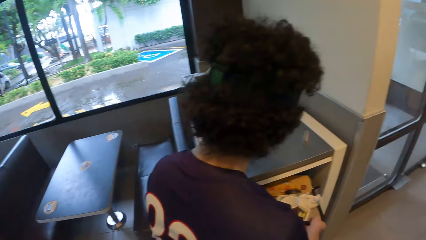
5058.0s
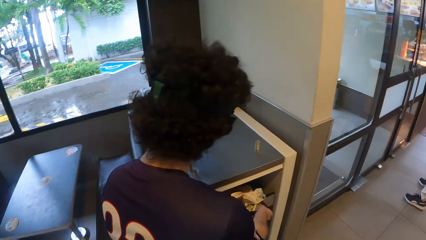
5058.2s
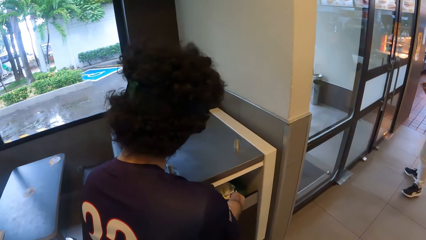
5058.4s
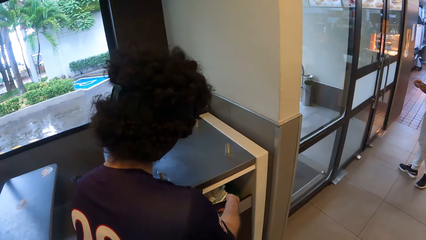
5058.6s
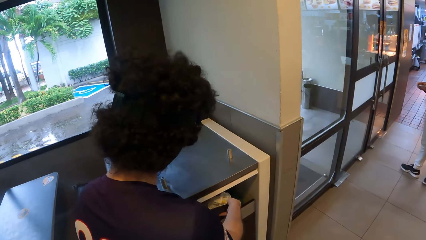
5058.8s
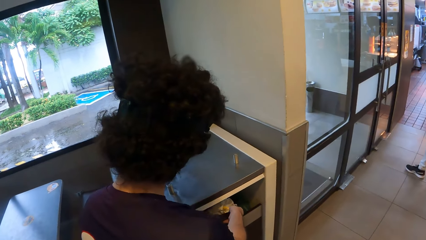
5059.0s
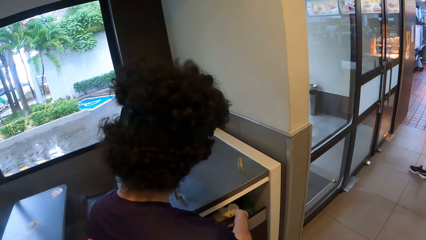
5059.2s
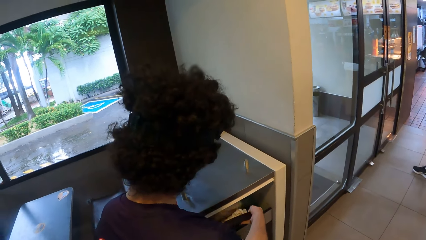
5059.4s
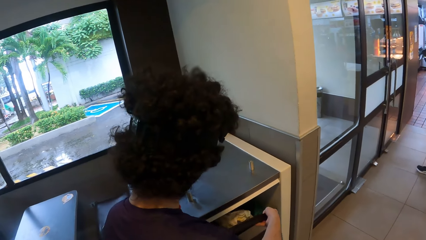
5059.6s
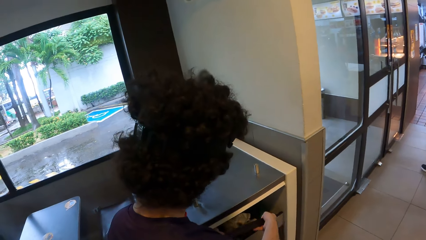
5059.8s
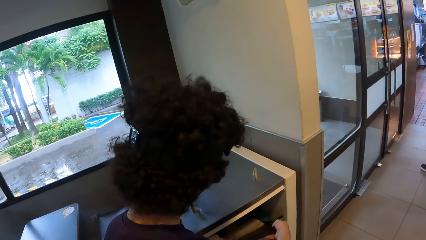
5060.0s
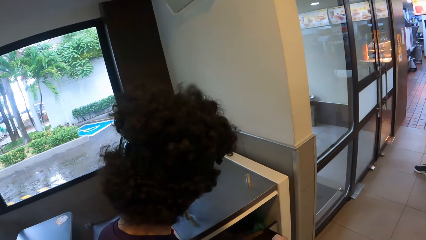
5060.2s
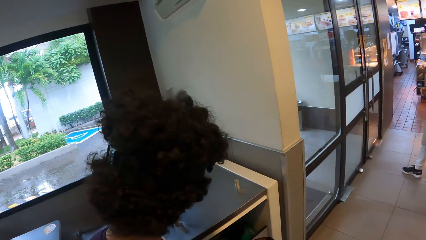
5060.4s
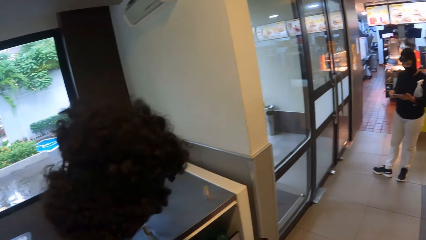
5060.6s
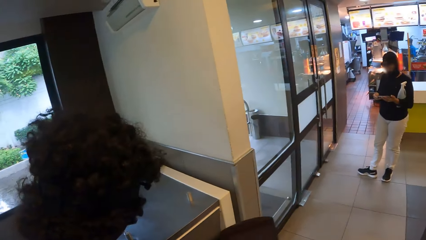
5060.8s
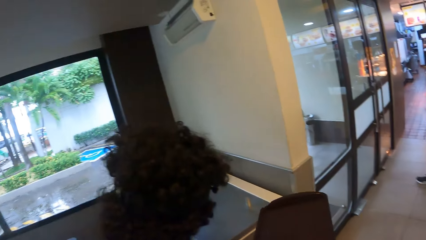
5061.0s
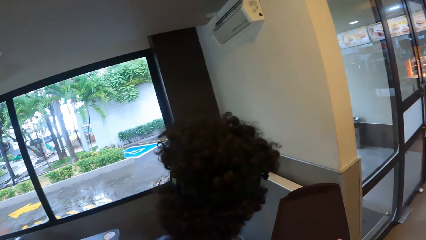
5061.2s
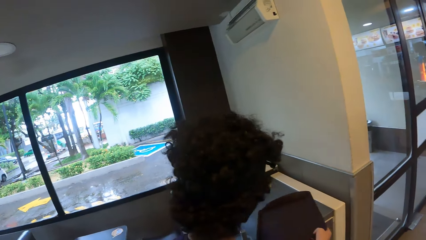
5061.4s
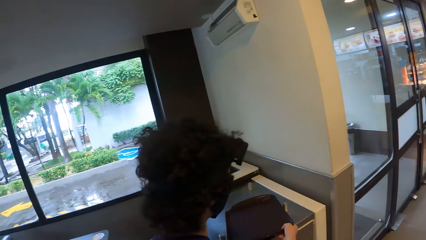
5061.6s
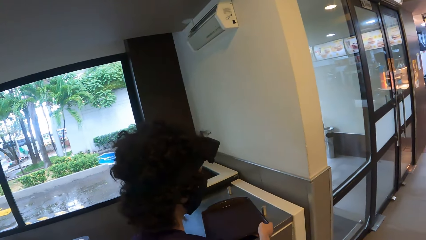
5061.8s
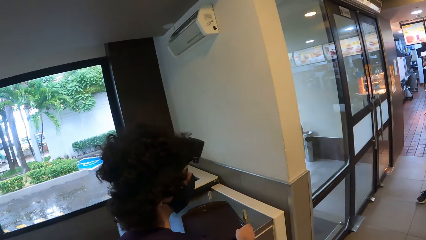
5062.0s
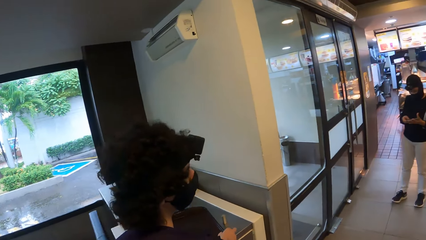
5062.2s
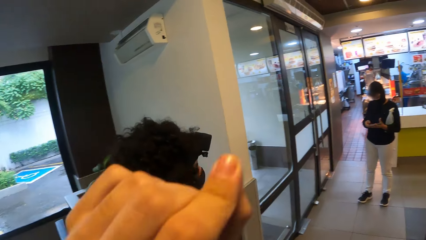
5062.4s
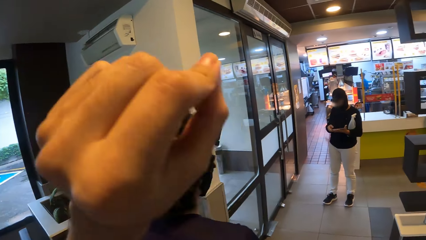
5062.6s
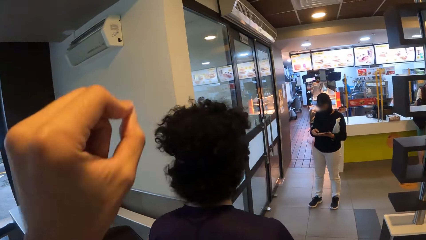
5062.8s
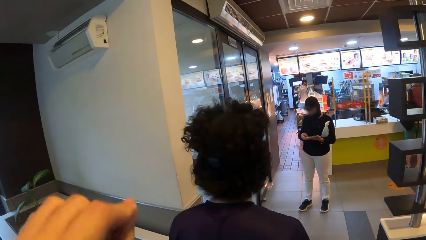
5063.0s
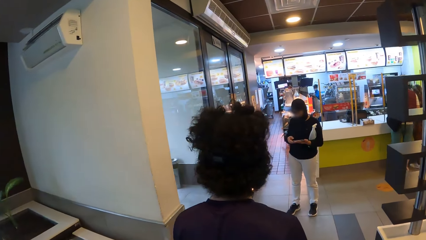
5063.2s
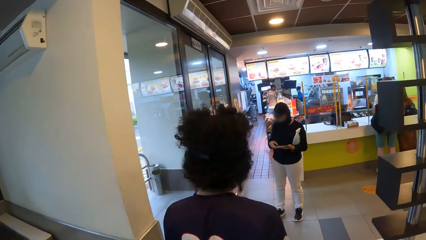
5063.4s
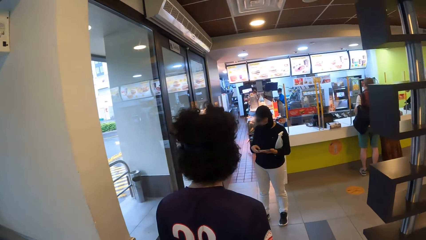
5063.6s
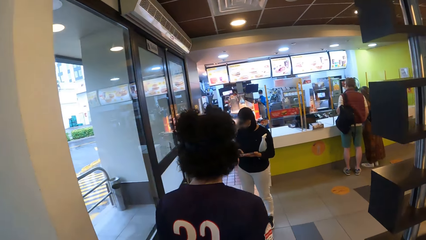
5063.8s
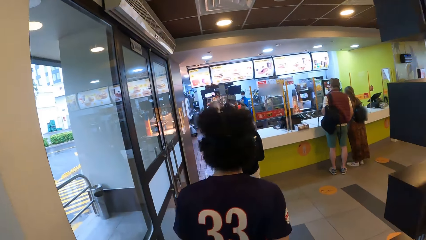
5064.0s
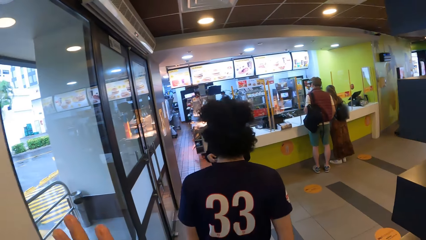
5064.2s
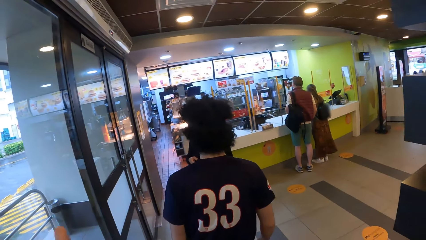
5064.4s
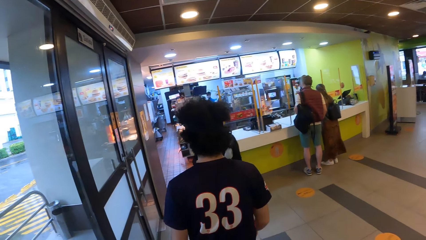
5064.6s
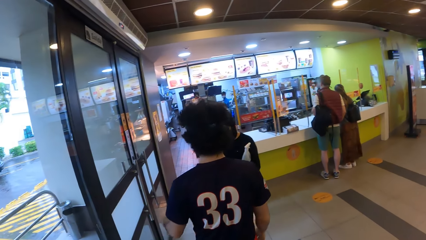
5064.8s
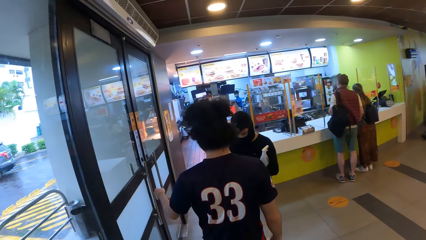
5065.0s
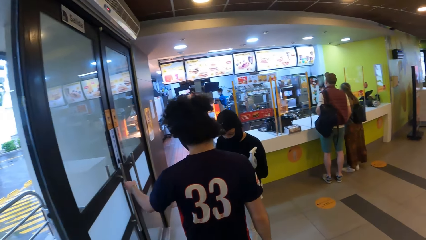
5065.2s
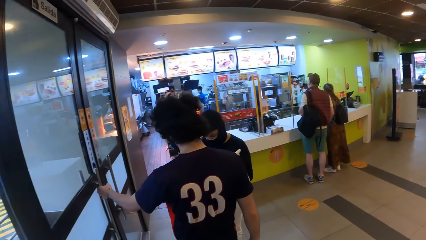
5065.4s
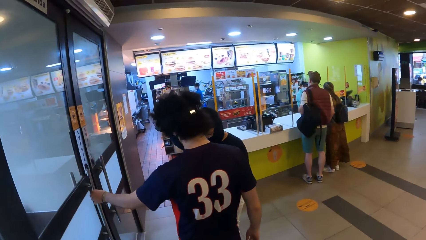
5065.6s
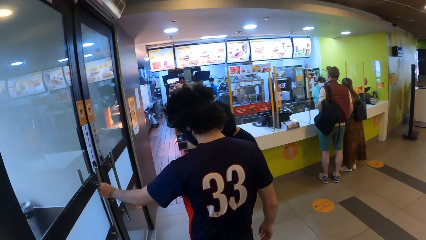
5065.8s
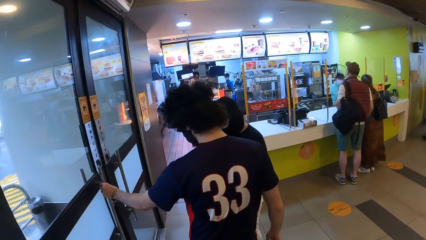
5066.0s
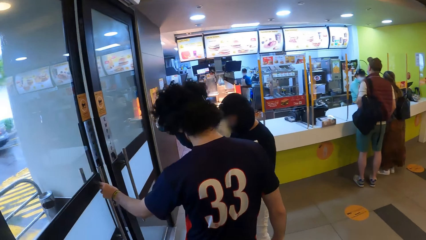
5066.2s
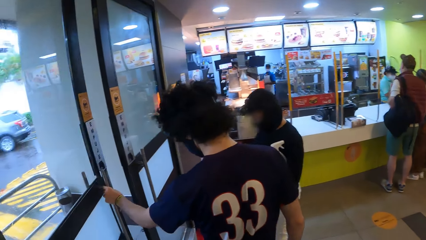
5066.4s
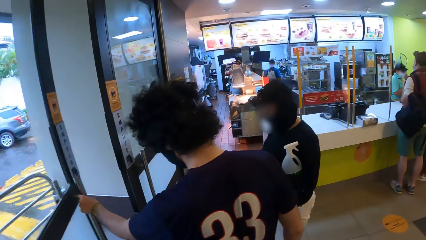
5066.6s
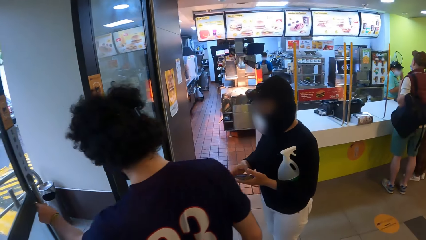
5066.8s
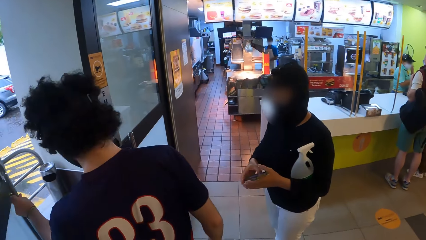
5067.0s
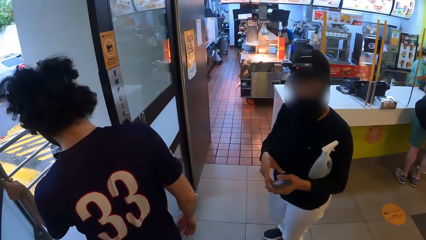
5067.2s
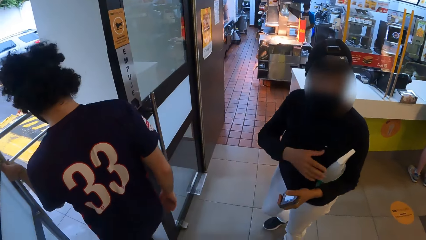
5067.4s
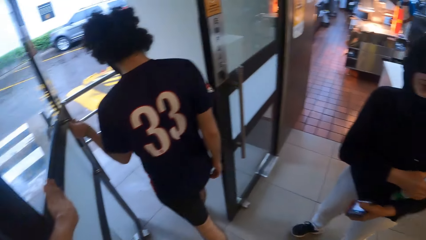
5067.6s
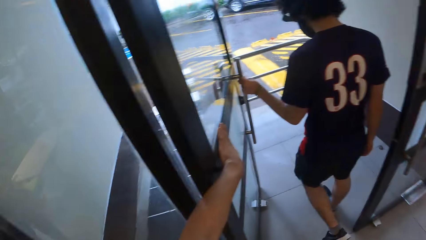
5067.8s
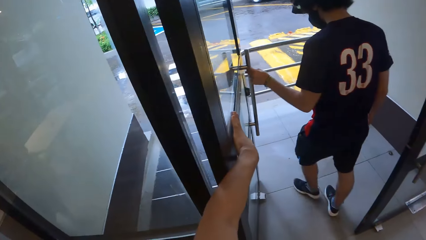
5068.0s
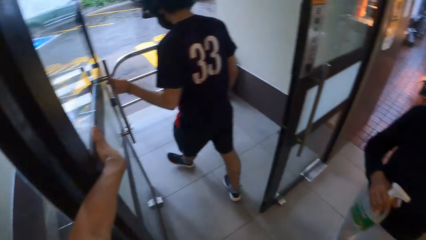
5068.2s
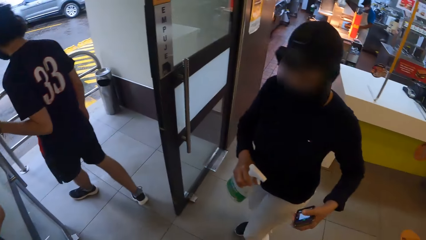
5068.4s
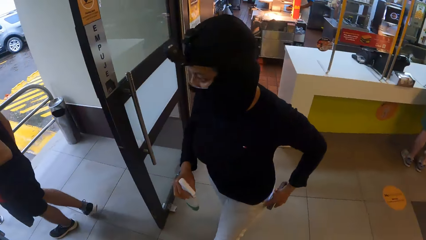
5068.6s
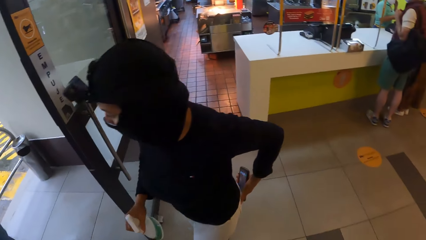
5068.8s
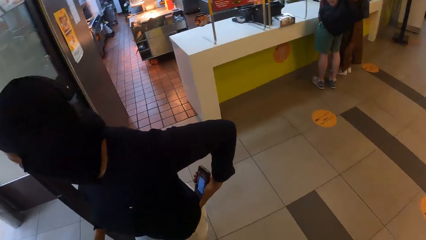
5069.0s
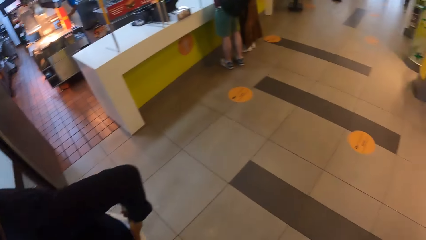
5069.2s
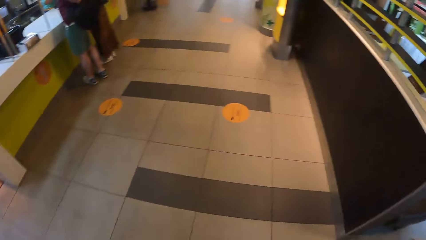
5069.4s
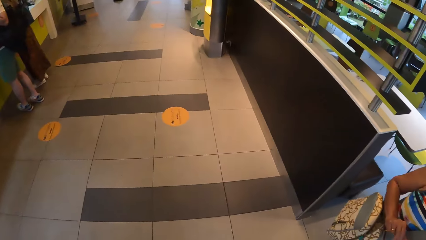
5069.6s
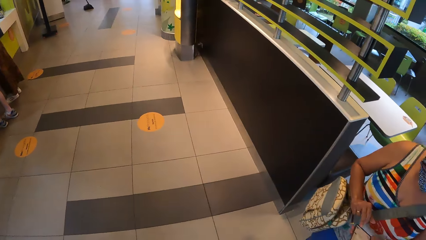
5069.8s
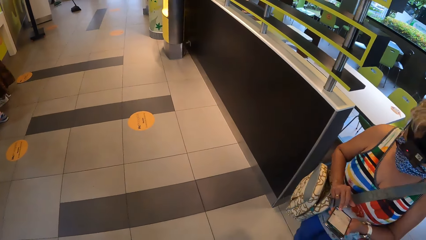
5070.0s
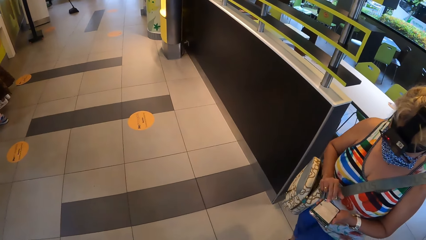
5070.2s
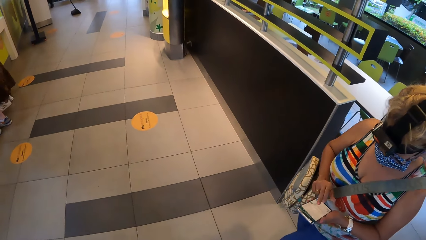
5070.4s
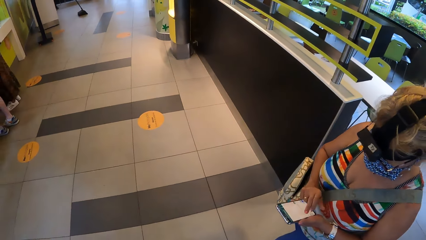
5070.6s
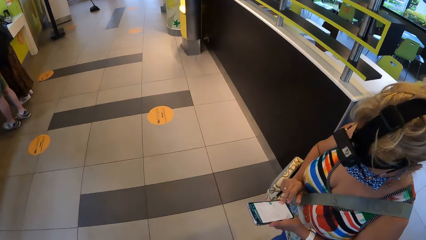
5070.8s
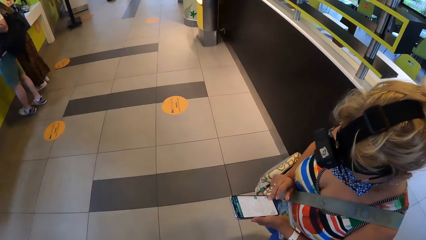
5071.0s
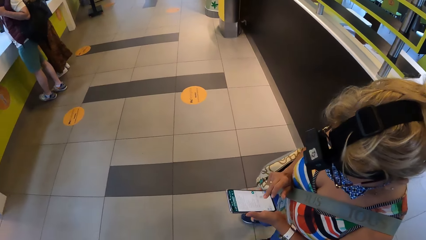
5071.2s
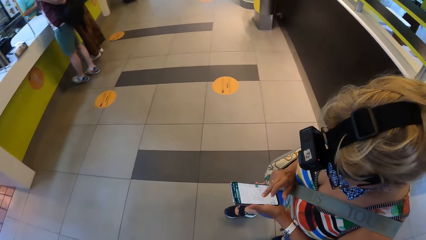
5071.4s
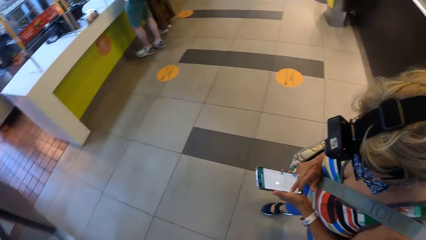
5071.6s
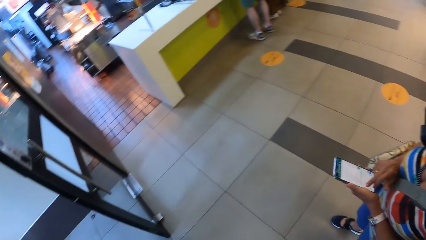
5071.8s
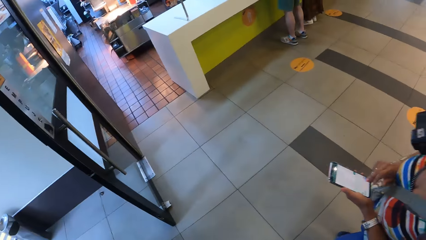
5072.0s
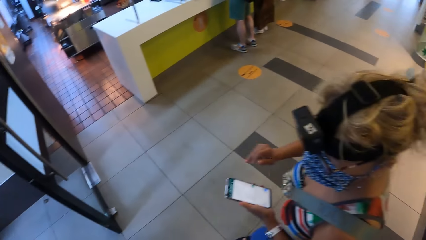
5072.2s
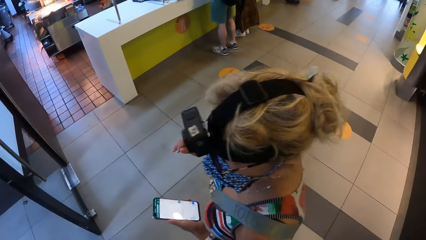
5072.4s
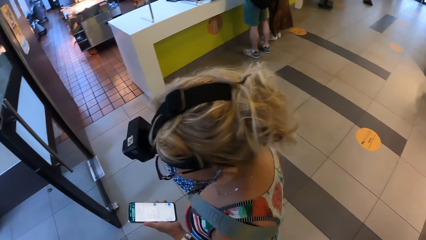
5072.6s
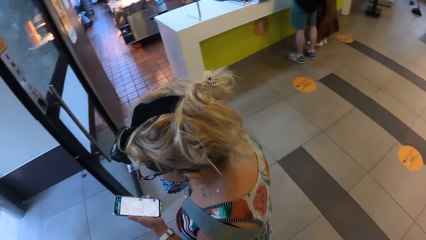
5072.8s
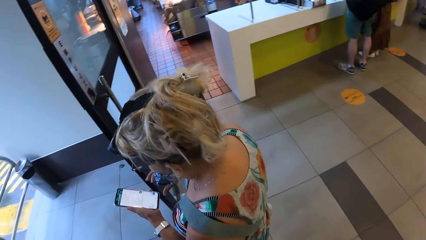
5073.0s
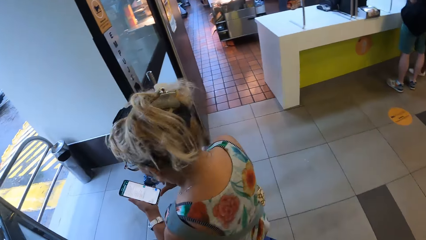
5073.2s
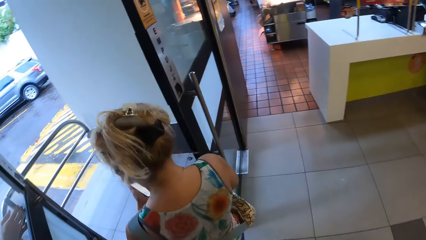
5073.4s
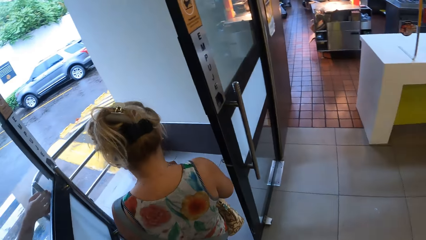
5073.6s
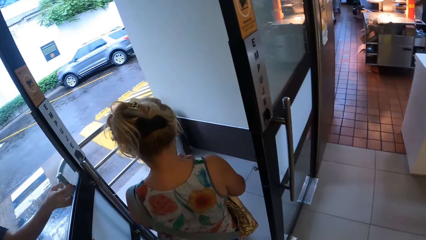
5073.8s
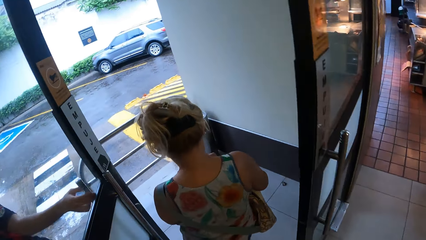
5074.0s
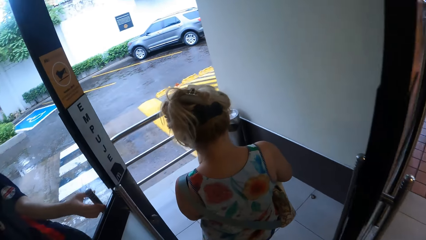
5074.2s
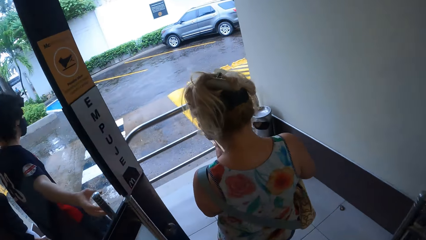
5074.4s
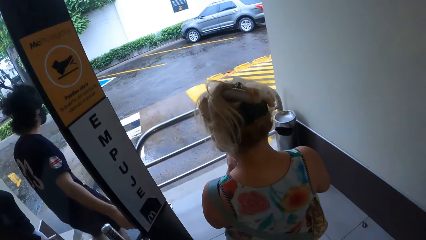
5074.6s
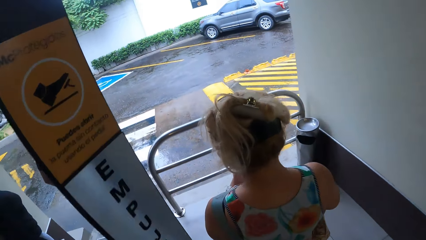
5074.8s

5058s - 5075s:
A man puts trash into the dustbin. The man puts a tray on the drawer storage bin. The camera wearer lifts the left hand. They walk in the cafeteria. The man opens a door. A woman walks out of the door. The camera wearer looks around the cafeteria. Another woman scrolls on the phone. The other woman walks out of the door.
